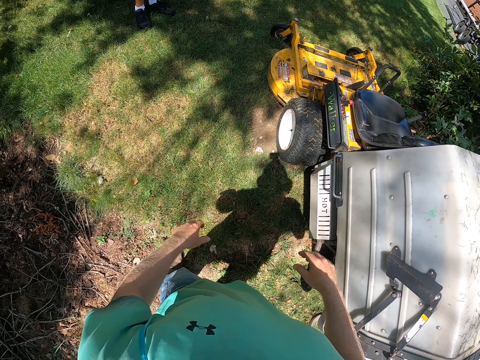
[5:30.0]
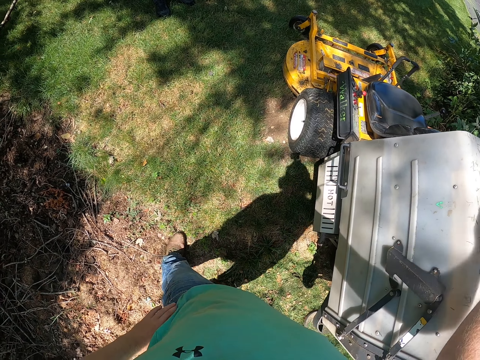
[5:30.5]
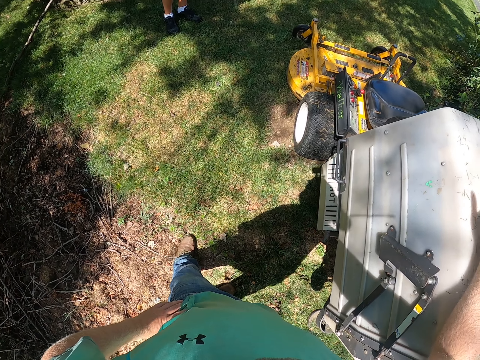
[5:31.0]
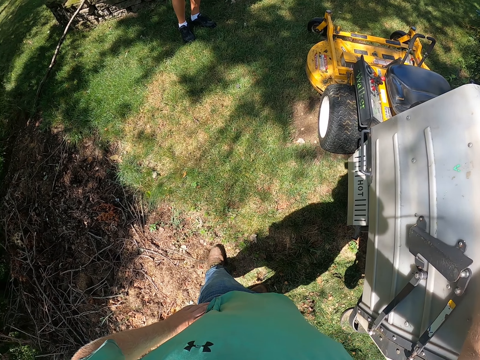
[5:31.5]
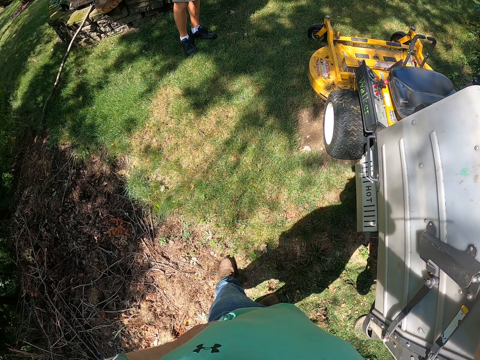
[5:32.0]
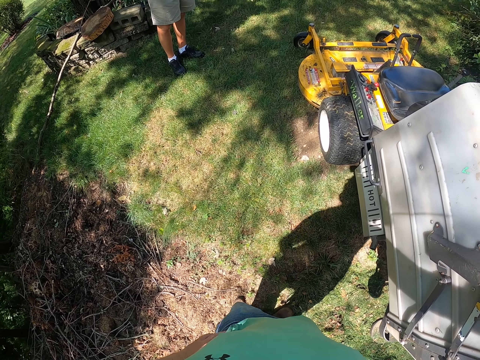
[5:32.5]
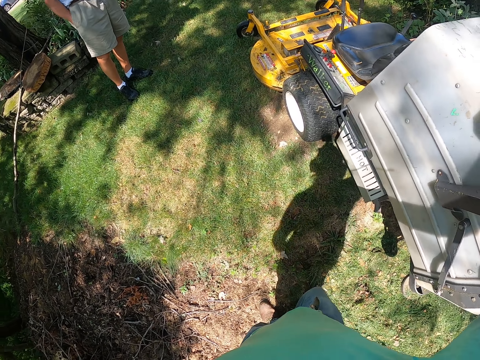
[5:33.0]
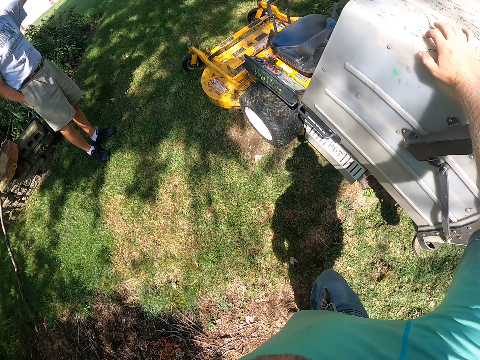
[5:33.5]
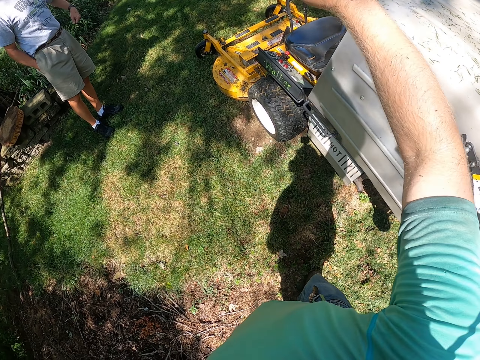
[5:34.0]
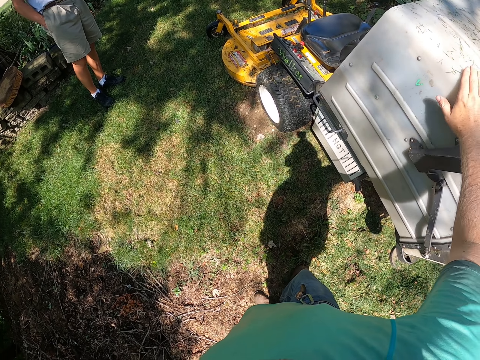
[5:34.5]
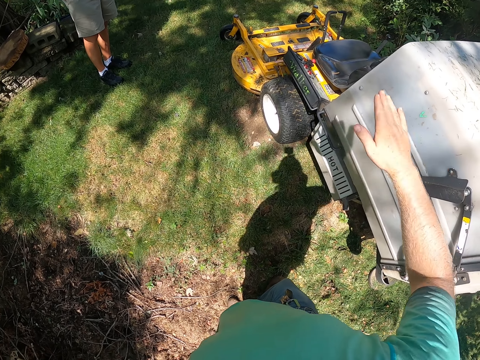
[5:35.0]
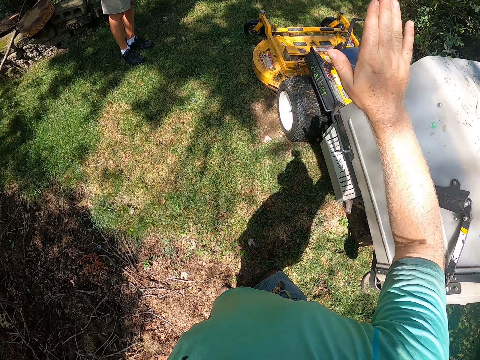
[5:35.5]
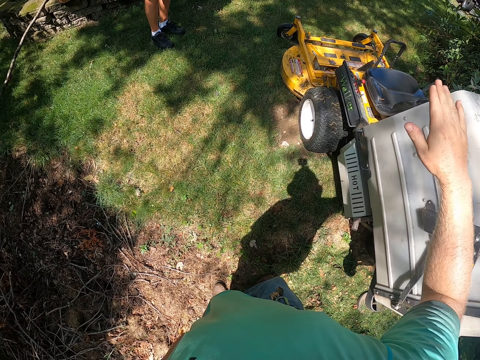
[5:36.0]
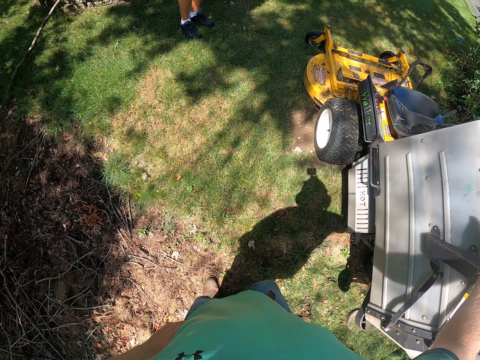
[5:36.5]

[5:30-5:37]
The camera wearer places his right hand on the trunk of the lawn mower. He leans on the lawn mower.

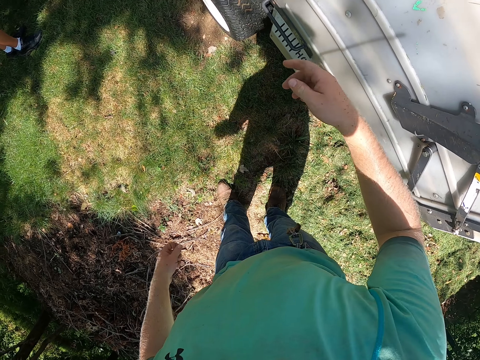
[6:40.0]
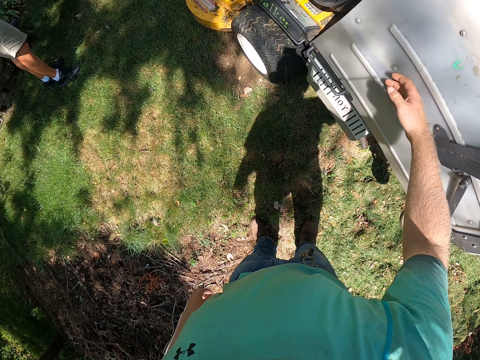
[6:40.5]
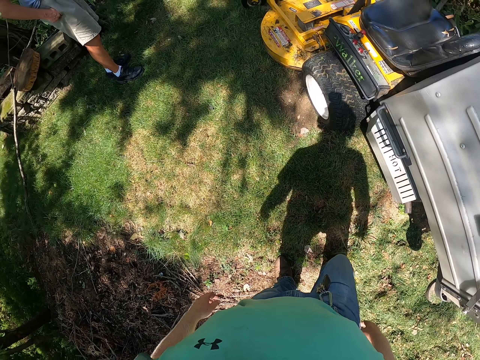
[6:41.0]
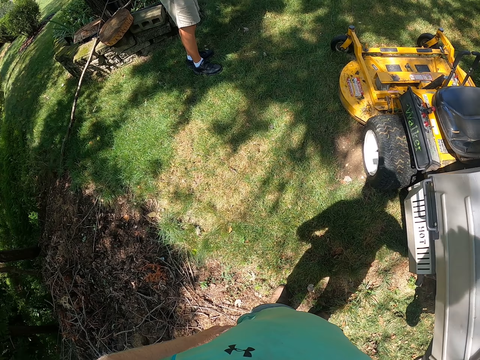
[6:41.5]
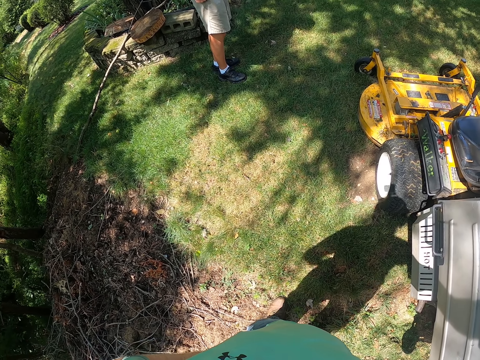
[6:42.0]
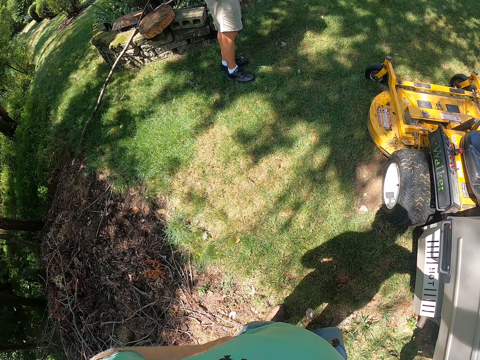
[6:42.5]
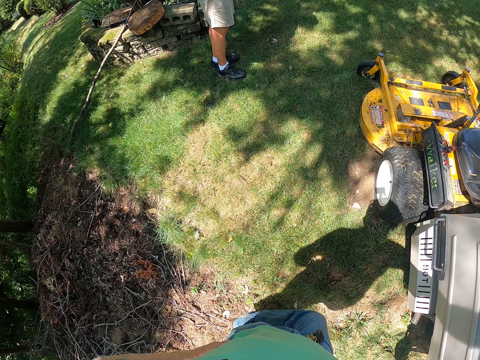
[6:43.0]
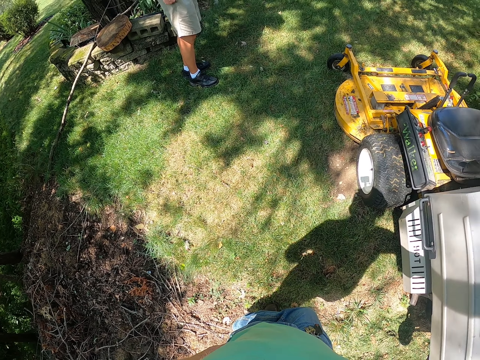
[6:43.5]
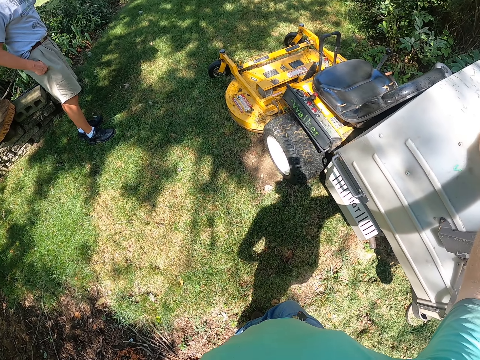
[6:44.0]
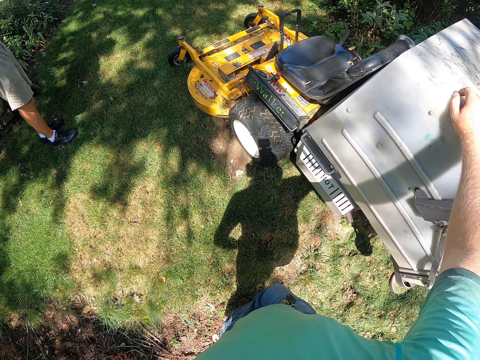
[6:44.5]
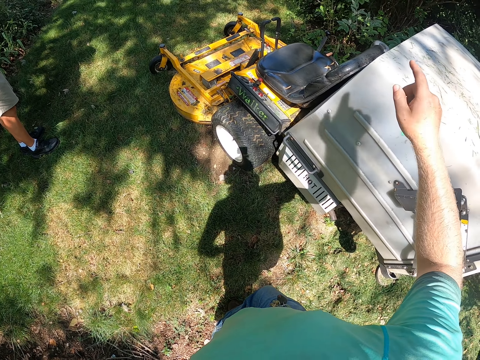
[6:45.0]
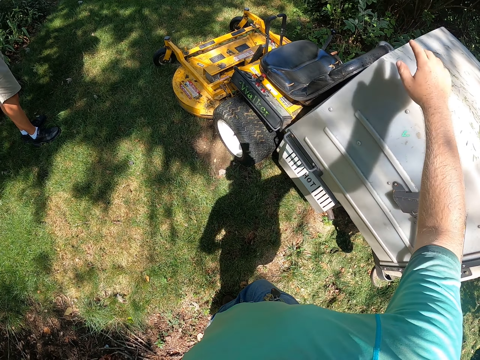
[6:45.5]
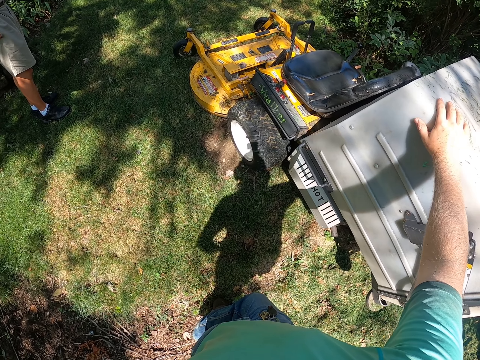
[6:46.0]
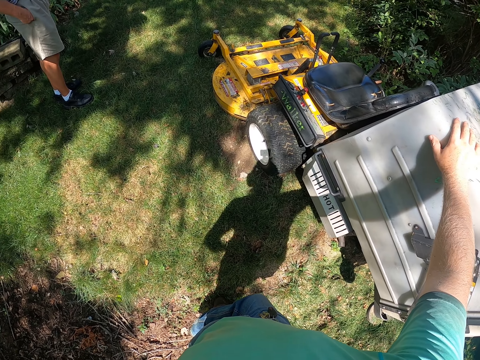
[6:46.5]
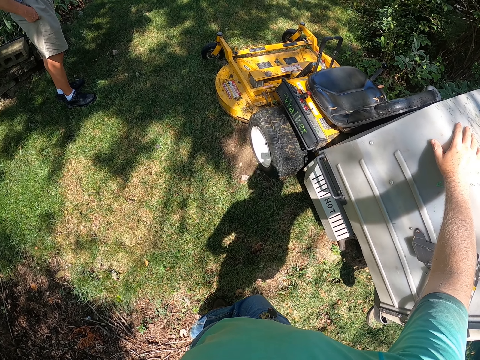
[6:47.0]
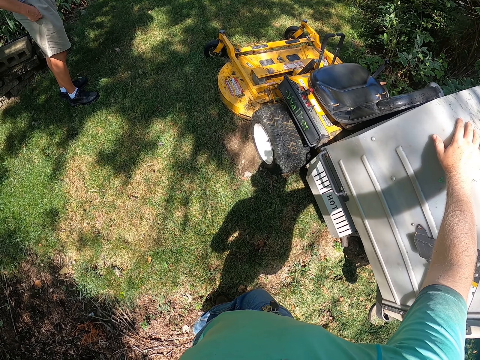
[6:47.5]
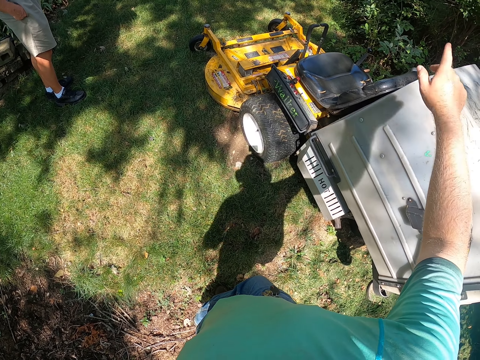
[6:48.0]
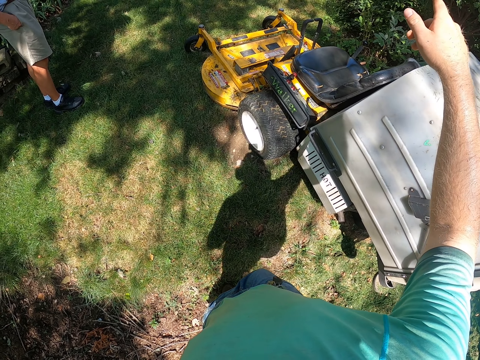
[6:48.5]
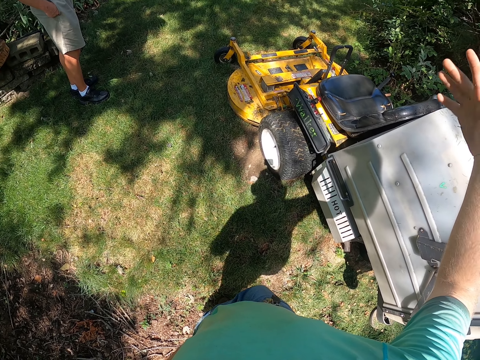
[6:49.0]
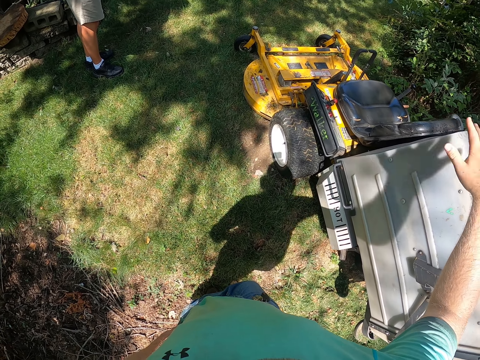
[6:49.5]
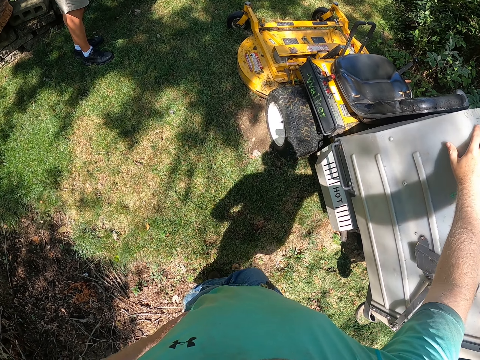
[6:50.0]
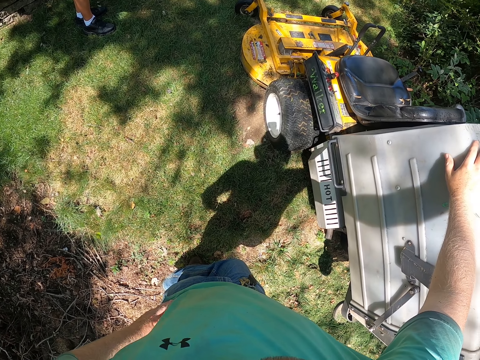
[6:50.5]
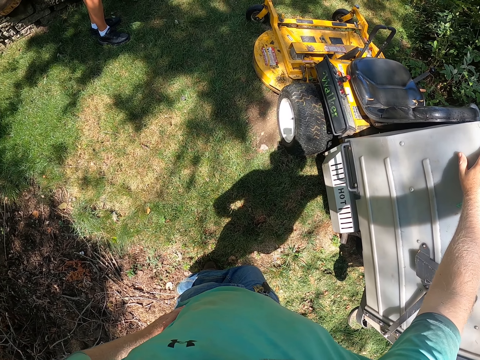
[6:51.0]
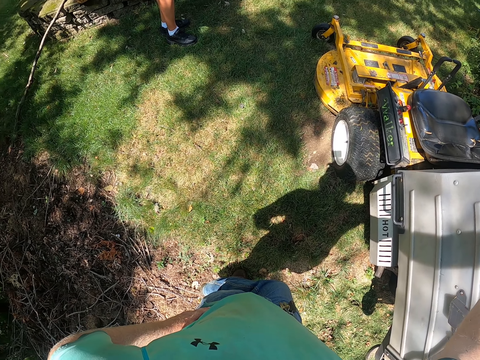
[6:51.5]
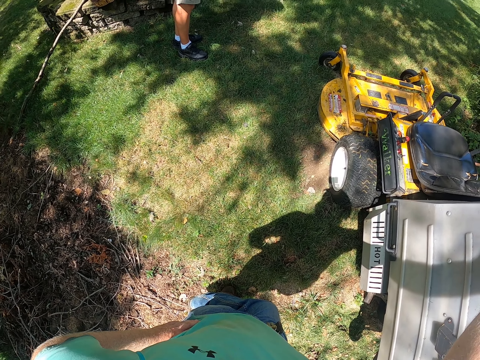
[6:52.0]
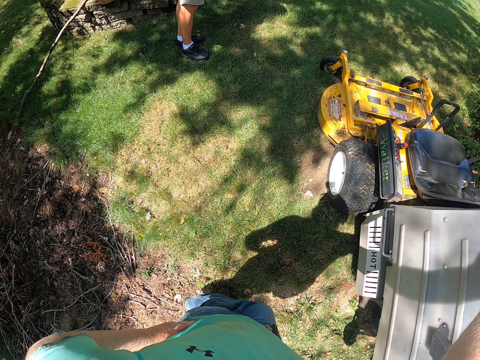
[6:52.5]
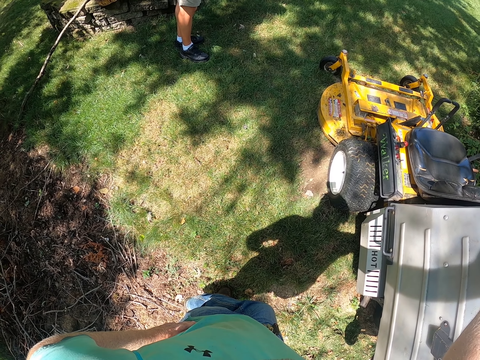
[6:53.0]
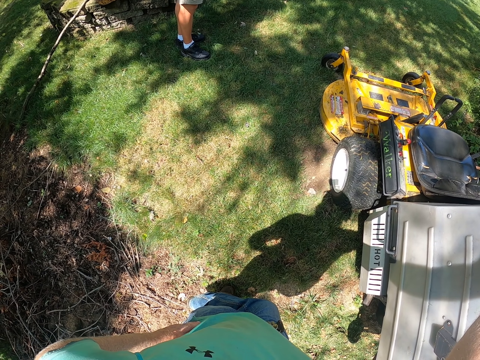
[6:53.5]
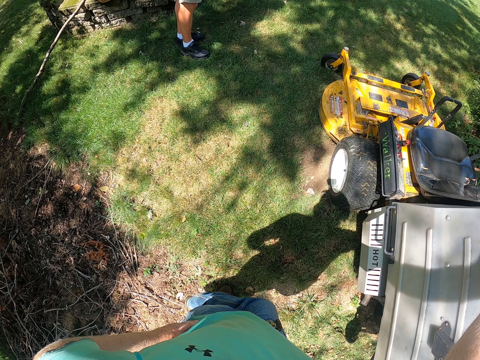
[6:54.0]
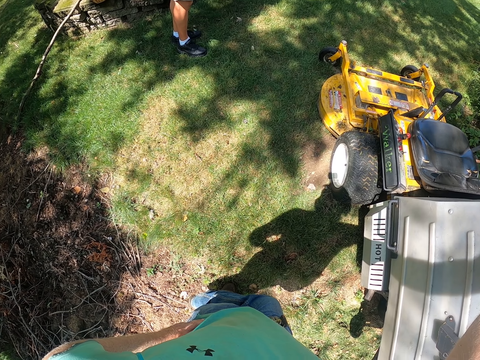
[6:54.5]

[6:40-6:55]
The camera wearer places his right hand on the trunk of the lawn mower. He leans on the lawn mower. He places his right hand on the trunk of the lawn mower again, and again.

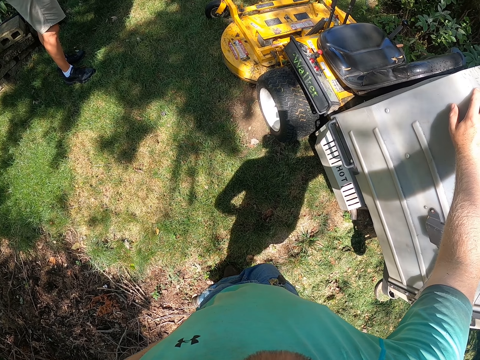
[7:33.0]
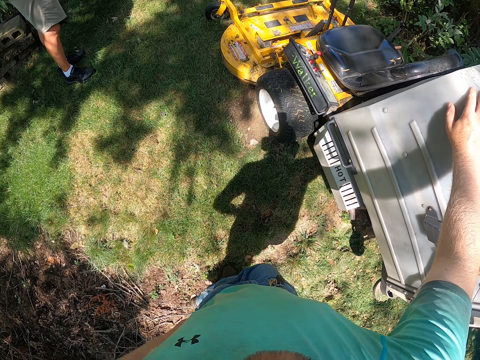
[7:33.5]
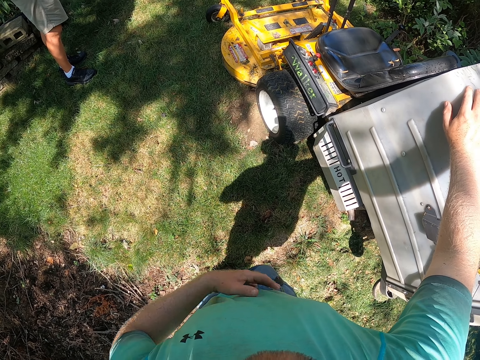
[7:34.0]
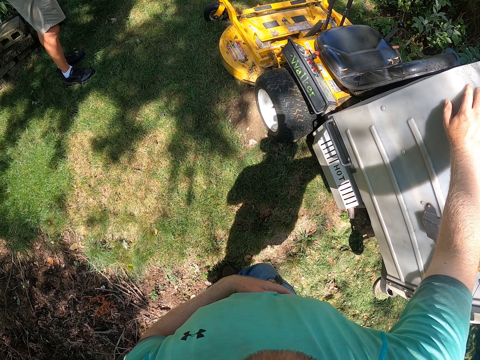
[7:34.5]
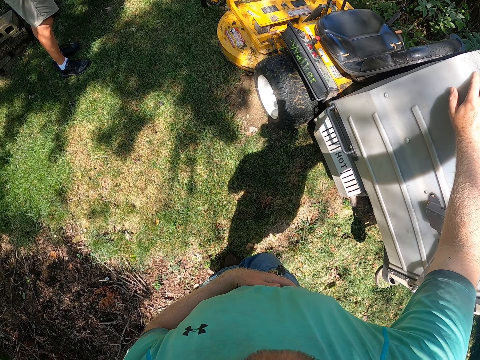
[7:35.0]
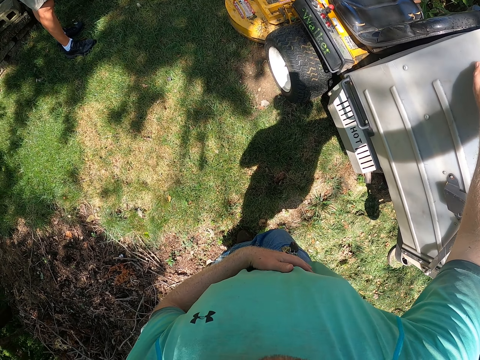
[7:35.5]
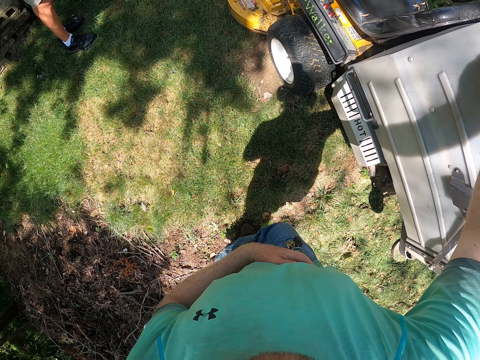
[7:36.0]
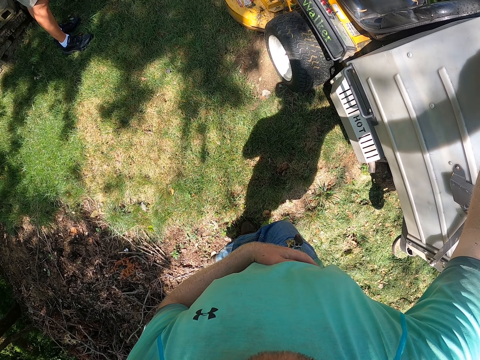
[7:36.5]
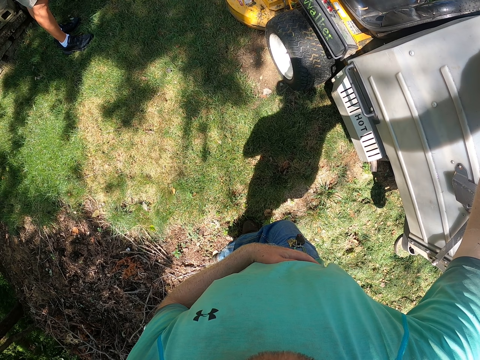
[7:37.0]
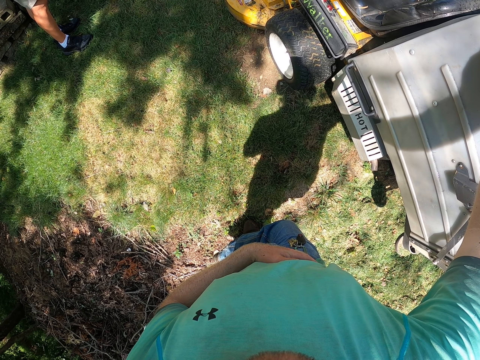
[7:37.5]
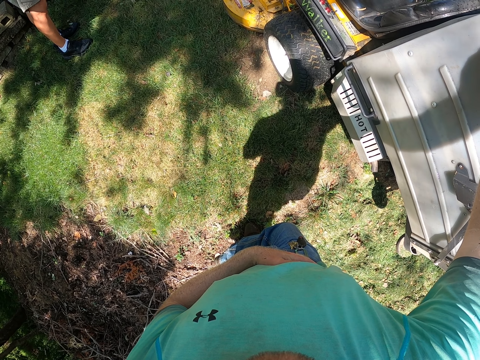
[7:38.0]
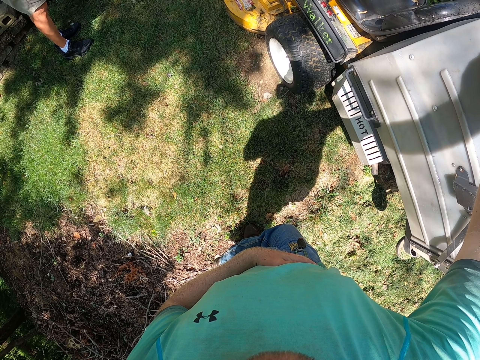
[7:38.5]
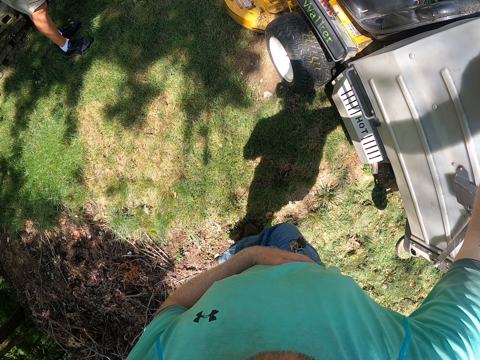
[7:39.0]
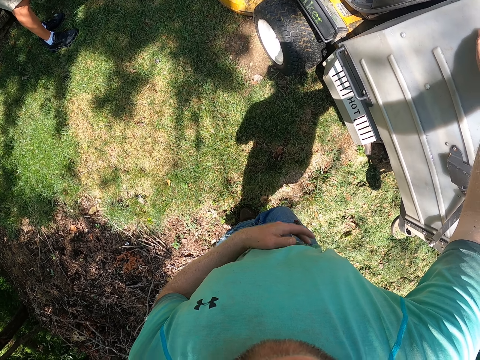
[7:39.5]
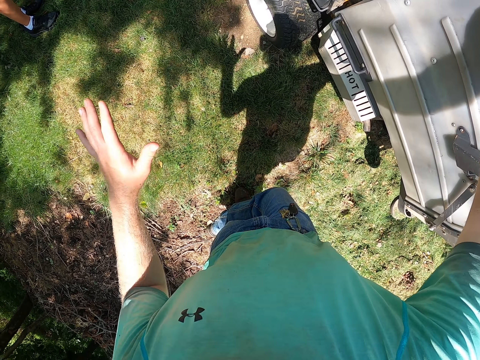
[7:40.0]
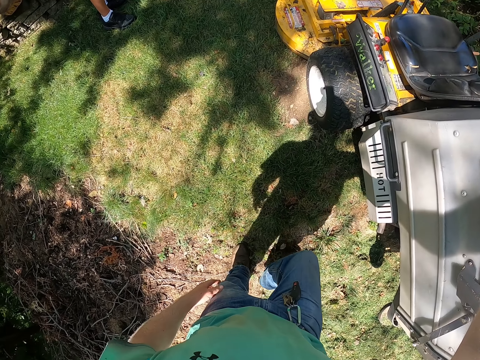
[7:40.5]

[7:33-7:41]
The camera wearer holds his stomach with his left hand.
